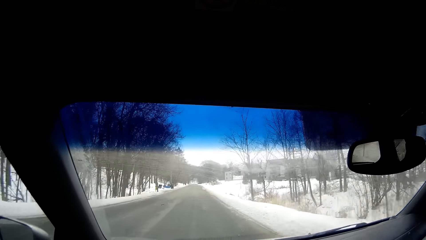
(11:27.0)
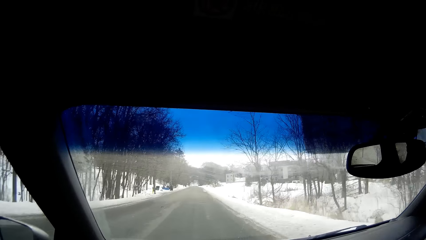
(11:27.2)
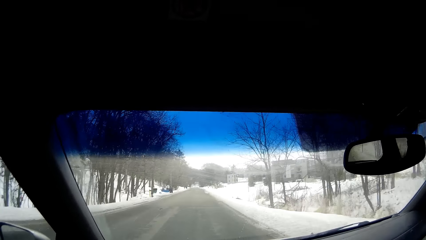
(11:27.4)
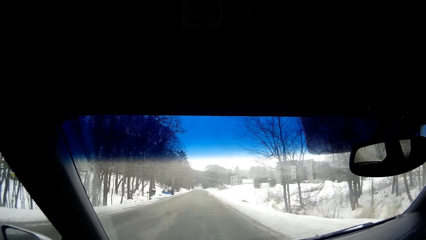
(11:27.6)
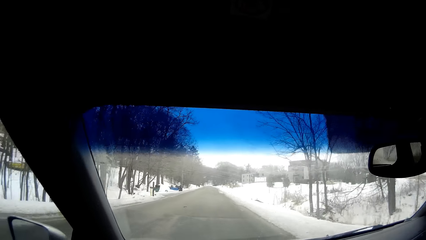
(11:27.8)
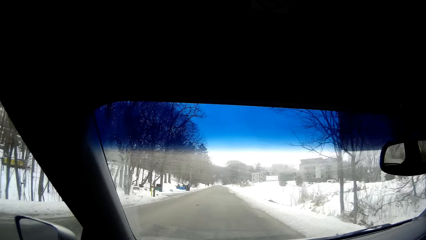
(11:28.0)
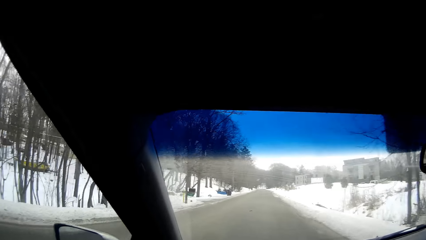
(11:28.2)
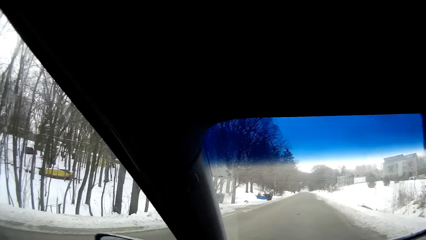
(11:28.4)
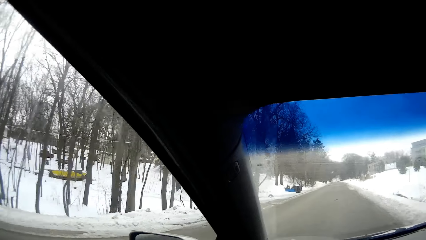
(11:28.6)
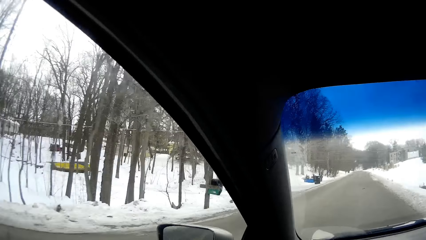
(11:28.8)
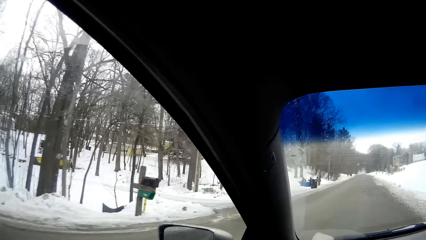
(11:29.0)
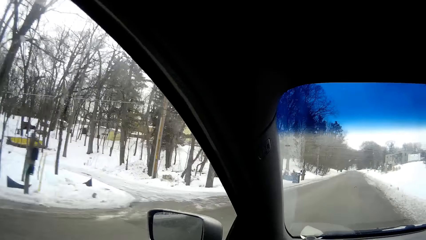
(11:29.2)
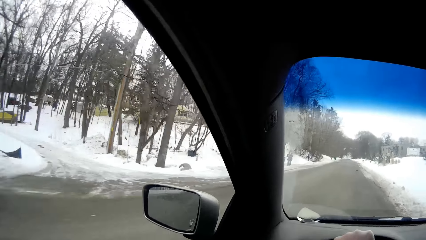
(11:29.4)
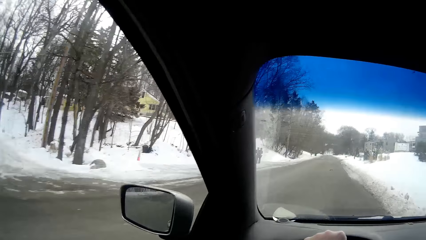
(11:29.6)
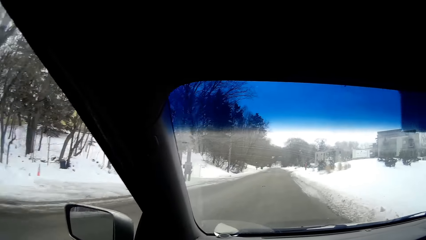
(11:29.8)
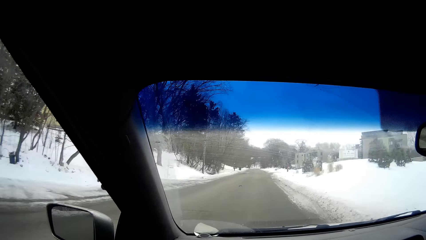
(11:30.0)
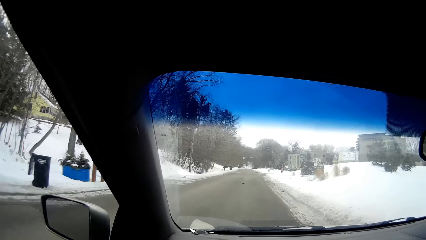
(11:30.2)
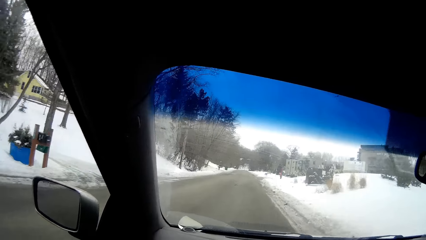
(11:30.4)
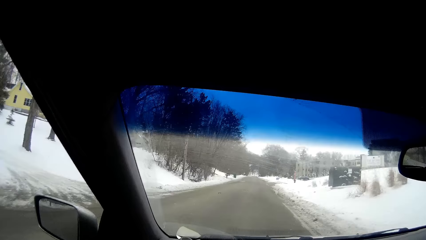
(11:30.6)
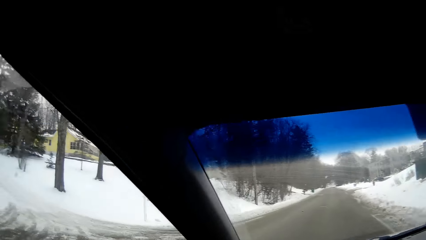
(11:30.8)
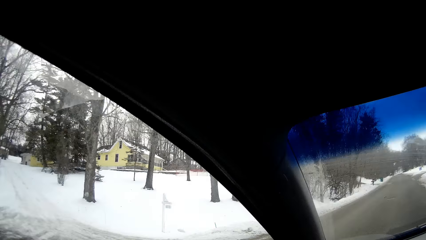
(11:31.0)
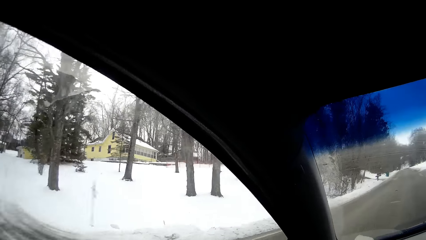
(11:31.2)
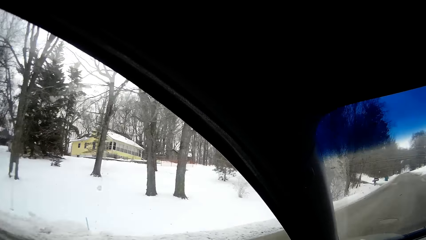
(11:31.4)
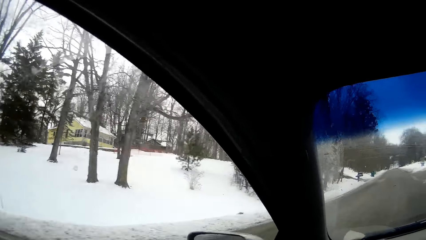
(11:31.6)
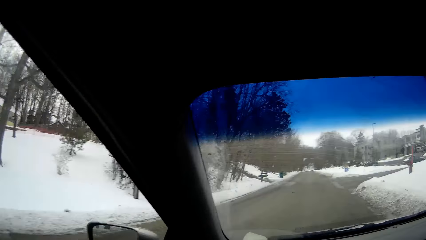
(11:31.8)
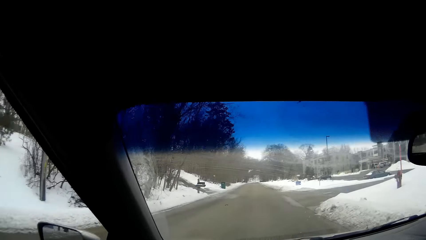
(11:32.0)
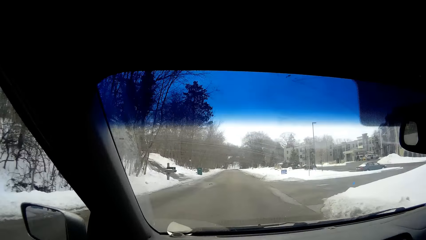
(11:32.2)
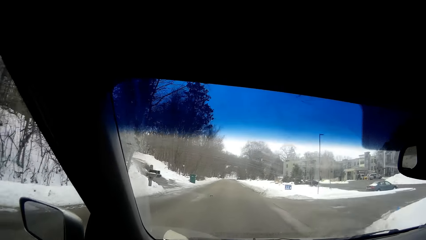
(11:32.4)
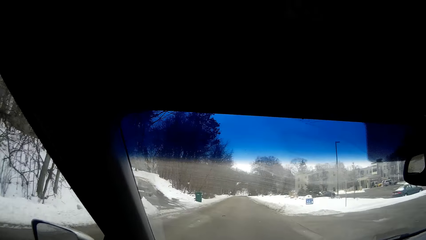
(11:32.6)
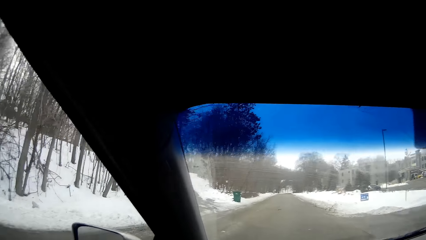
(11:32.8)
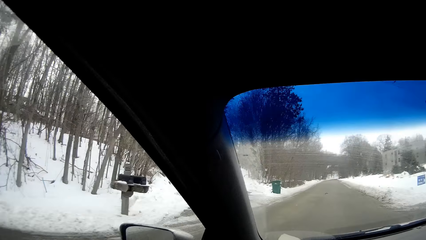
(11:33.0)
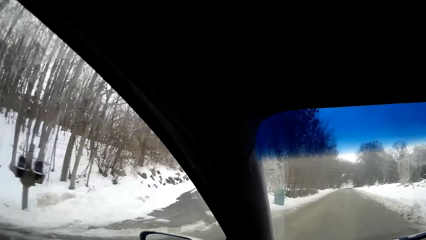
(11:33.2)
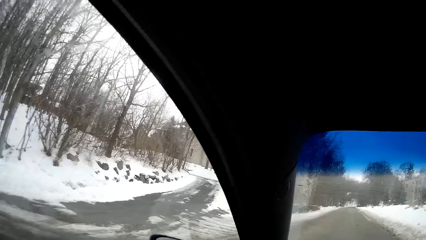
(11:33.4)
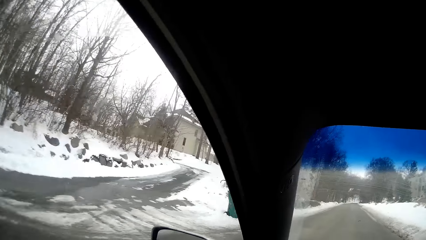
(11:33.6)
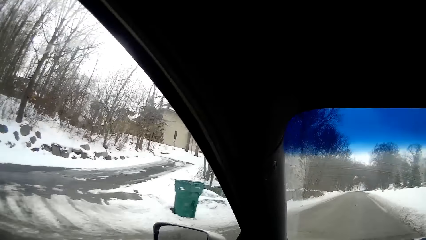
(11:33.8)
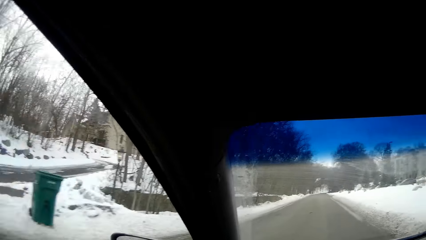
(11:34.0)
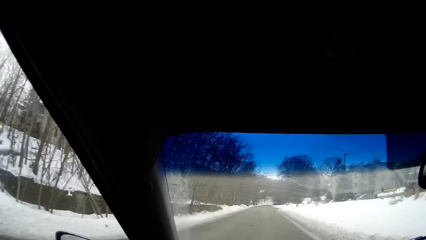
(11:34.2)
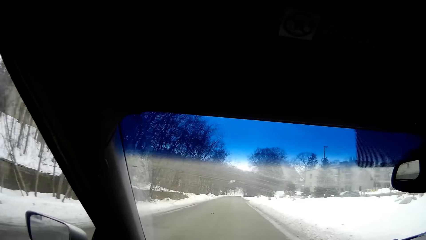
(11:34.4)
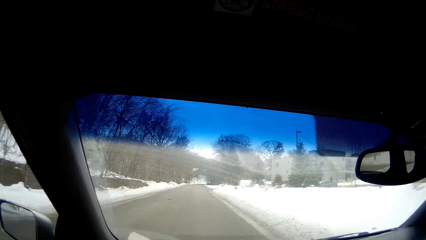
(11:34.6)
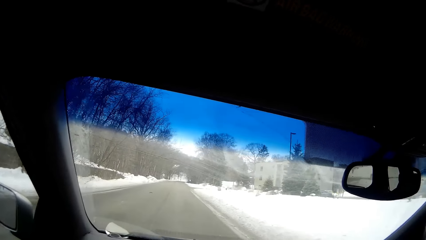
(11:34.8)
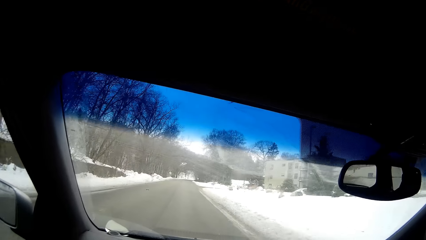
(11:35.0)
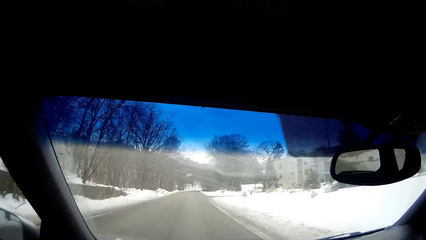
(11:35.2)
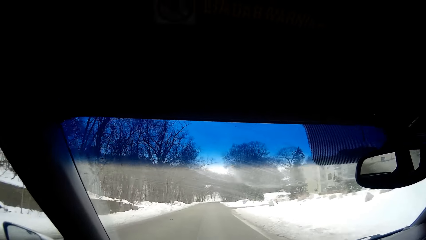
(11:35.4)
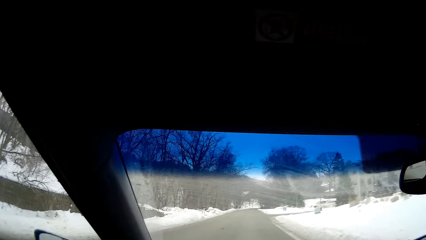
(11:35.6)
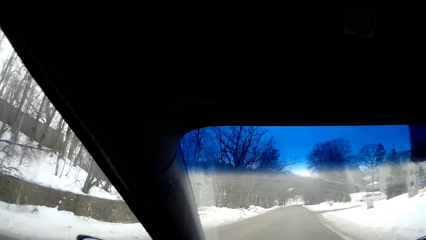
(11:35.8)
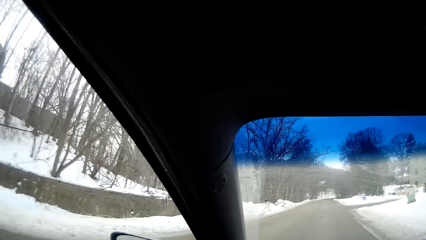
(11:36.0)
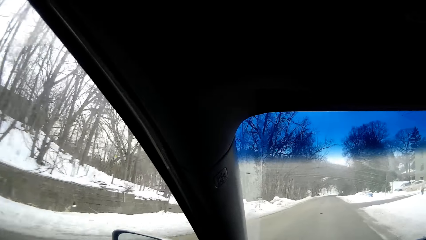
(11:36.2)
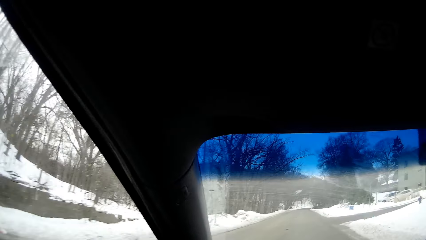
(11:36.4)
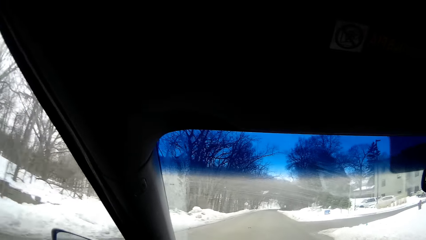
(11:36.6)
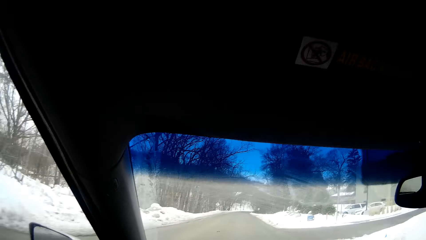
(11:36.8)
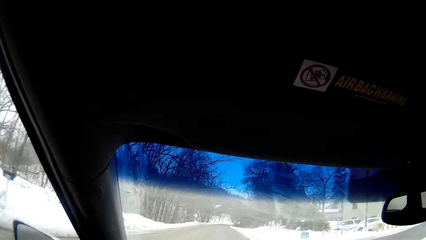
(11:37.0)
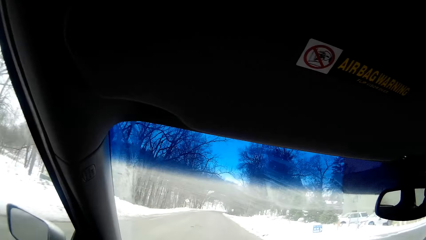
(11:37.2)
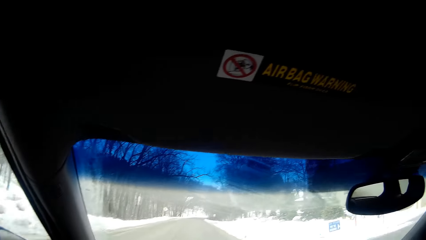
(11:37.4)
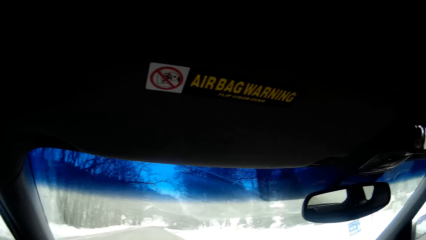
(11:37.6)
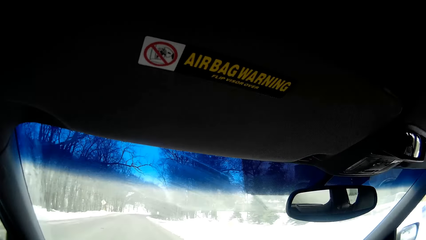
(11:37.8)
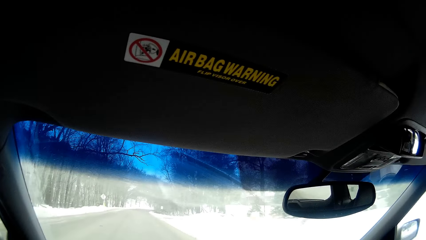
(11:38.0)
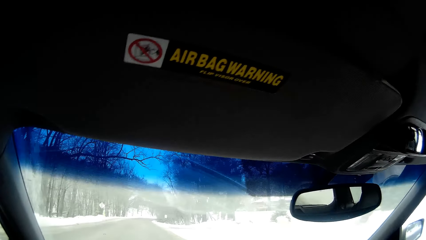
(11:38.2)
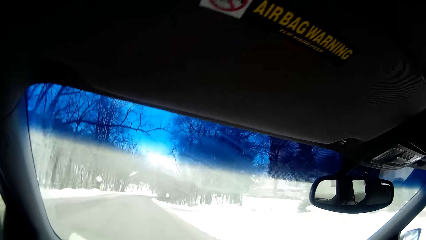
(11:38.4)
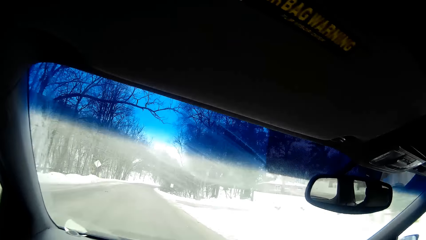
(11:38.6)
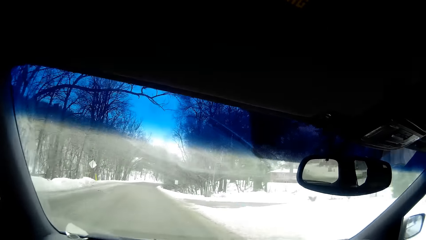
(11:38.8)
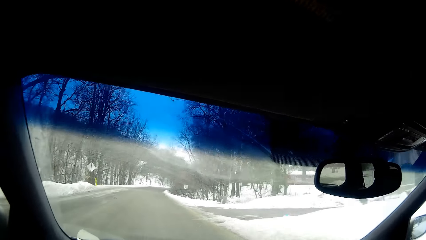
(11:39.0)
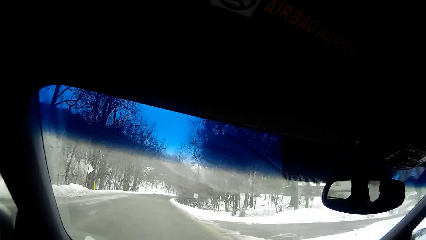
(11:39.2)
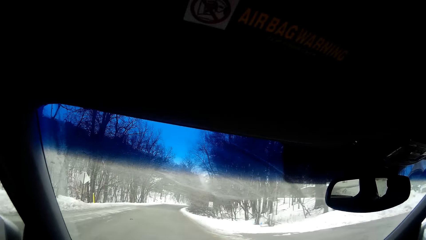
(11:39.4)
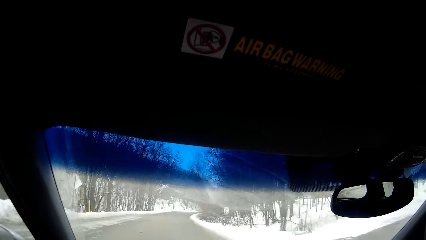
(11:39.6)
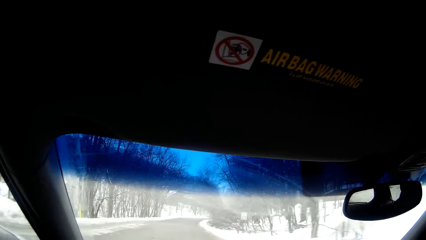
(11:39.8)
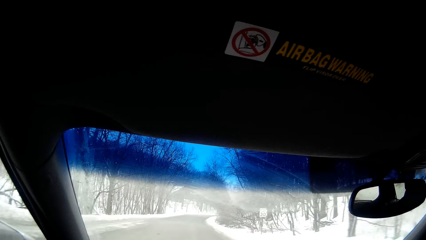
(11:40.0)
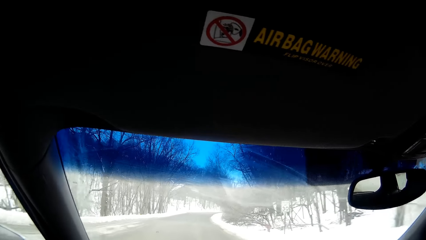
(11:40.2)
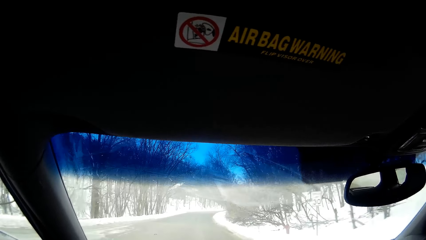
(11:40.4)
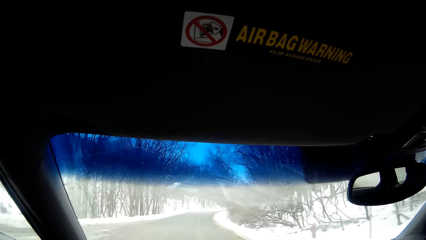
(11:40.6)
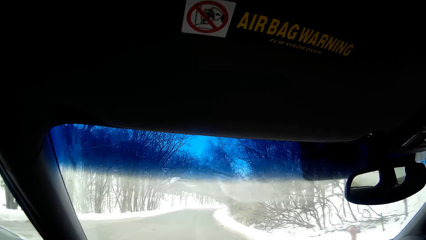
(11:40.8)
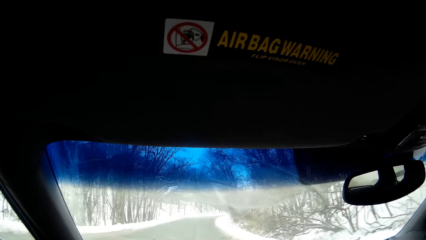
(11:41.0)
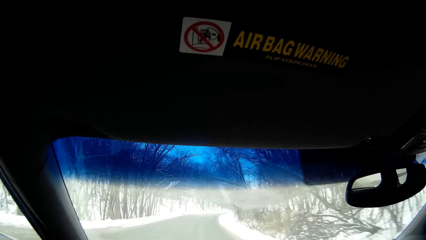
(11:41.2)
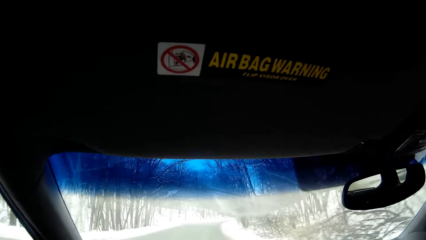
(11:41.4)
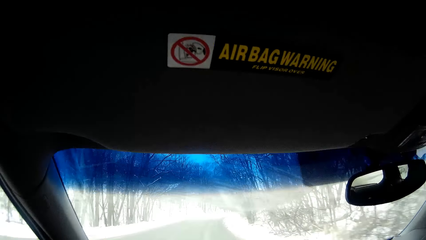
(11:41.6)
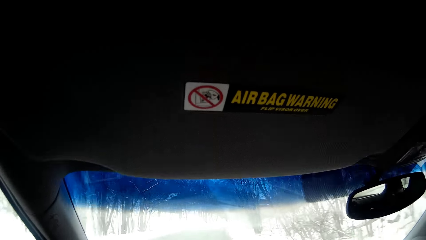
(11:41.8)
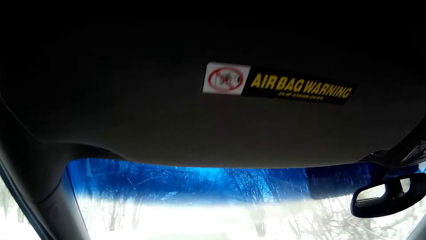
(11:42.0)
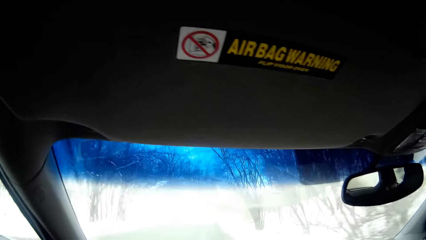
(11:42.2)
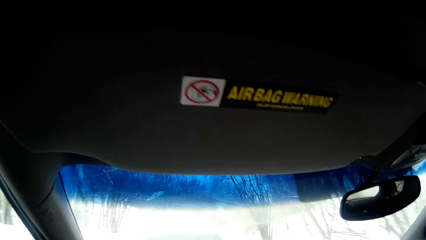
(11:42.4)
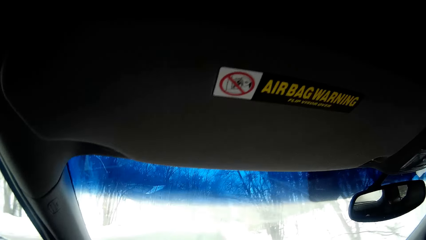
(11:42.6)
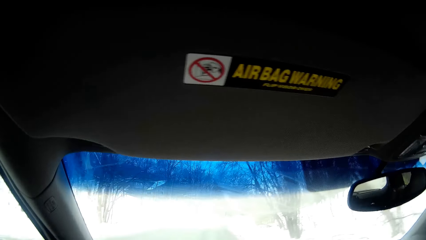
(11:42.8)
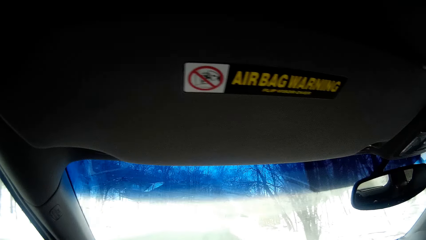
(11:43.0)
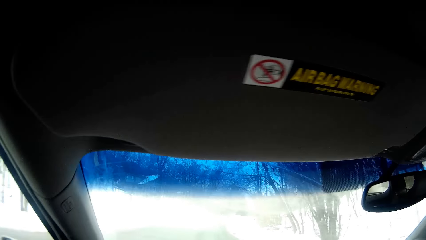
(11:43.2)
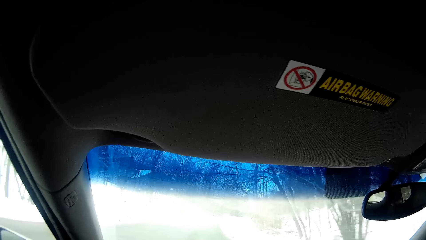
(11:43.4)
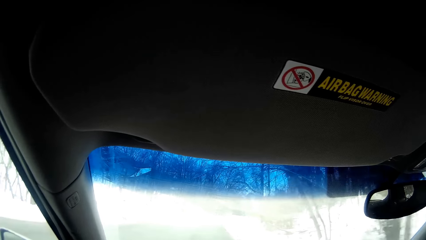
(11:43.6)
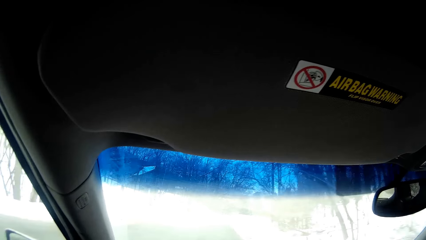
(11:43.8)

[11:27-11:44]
The camera wearer looks around. They drive on the road. They look at the left hand side. They look around. They drive on the road.
